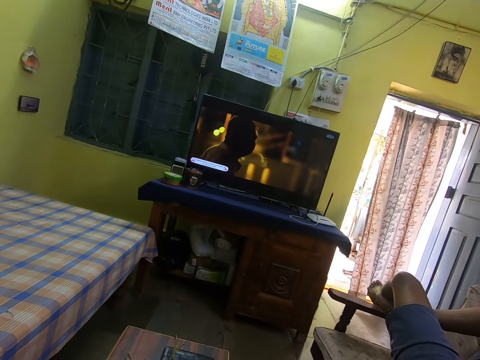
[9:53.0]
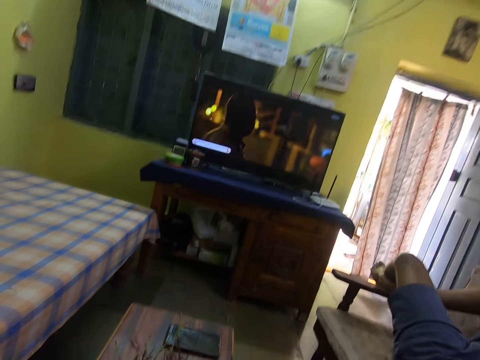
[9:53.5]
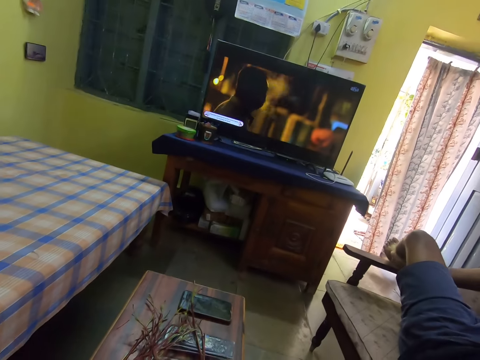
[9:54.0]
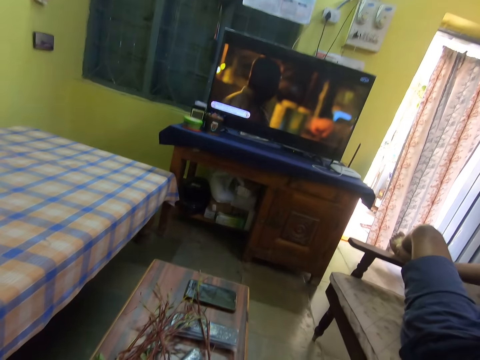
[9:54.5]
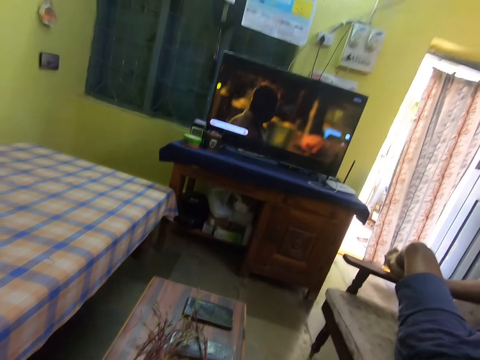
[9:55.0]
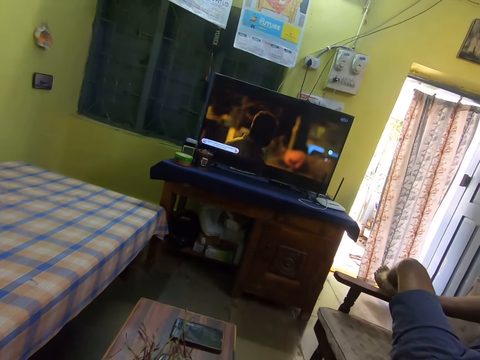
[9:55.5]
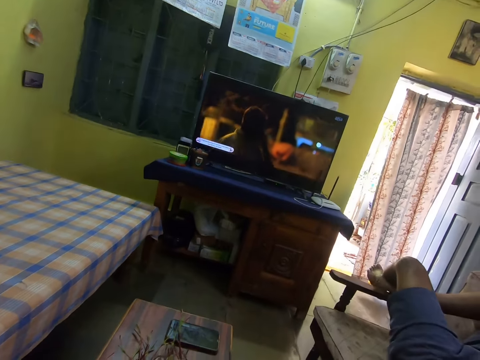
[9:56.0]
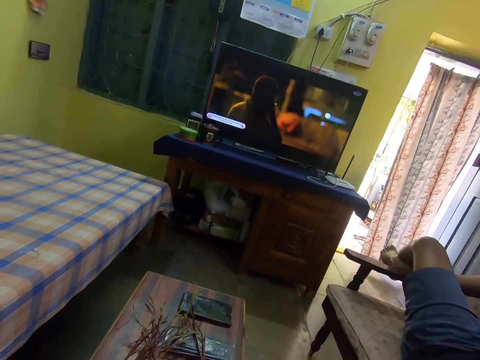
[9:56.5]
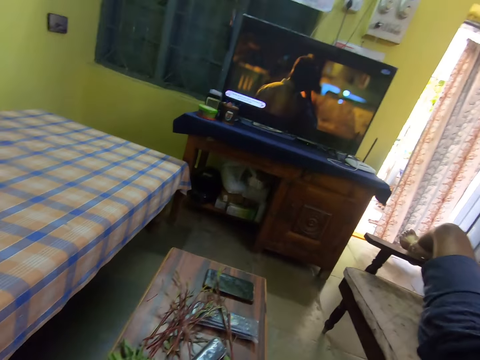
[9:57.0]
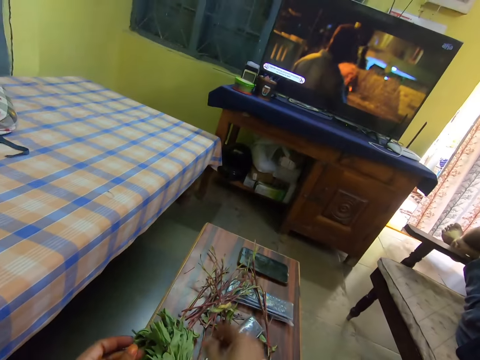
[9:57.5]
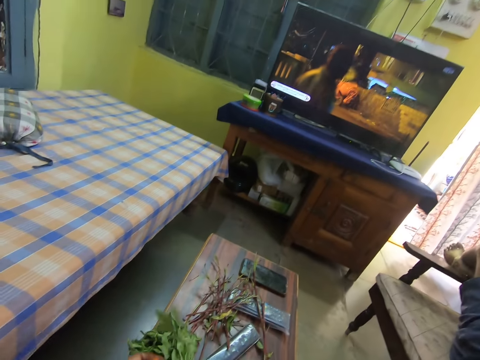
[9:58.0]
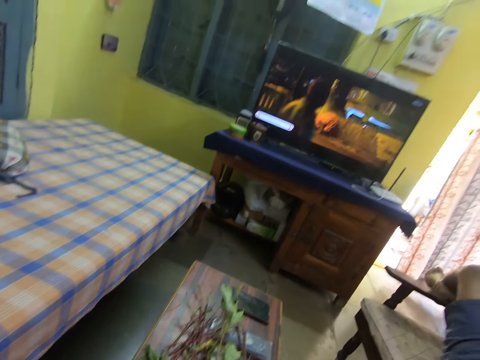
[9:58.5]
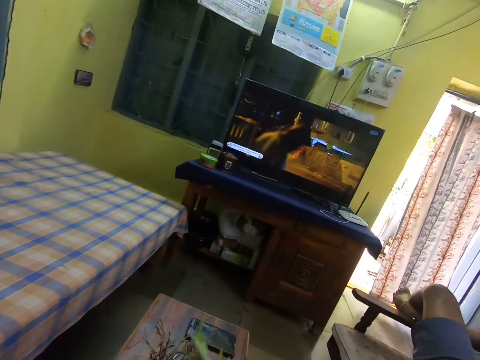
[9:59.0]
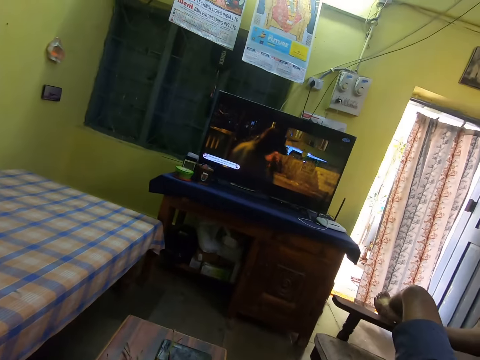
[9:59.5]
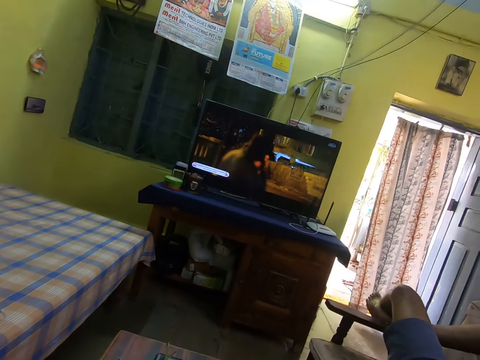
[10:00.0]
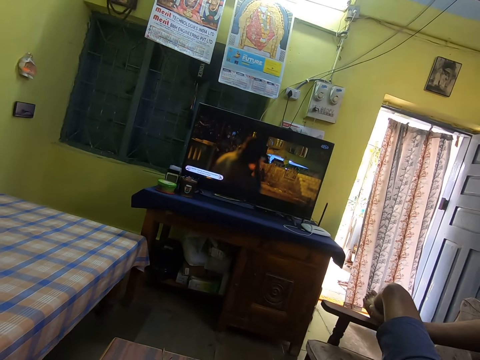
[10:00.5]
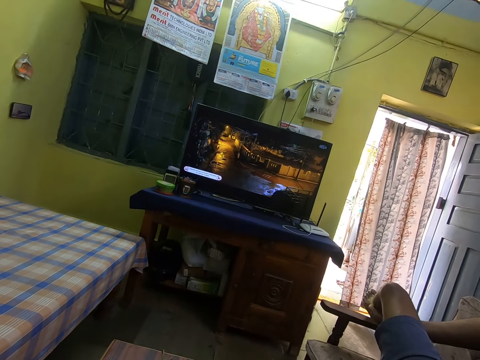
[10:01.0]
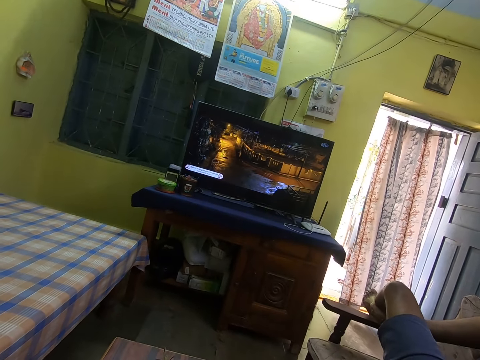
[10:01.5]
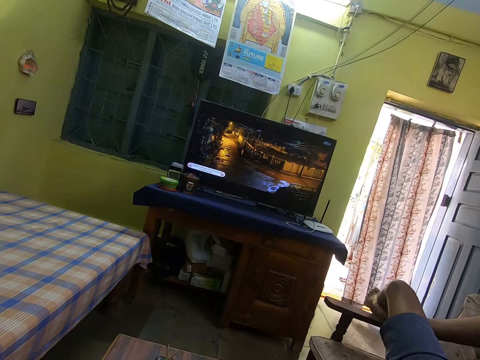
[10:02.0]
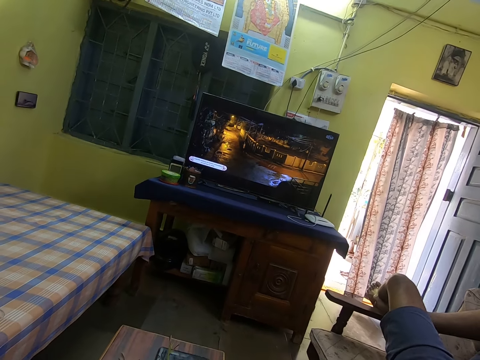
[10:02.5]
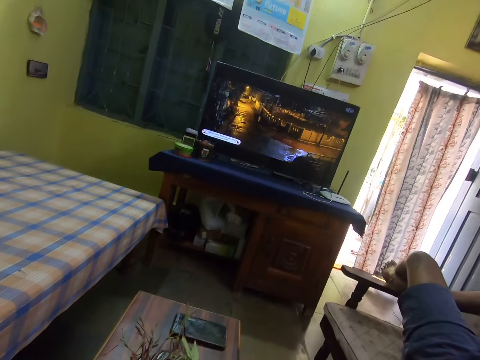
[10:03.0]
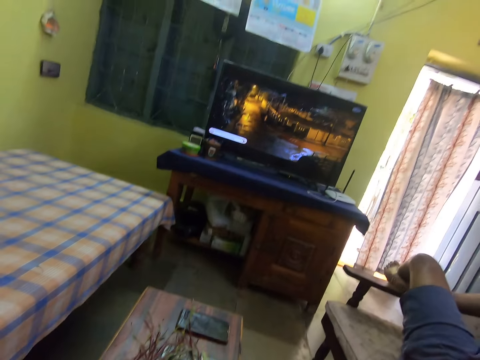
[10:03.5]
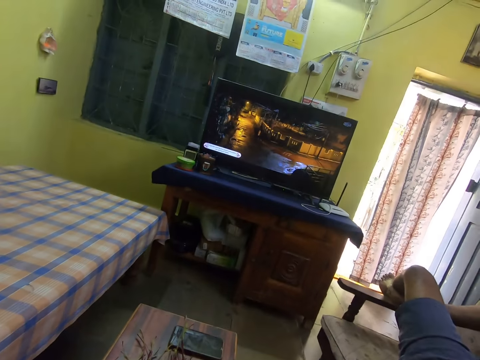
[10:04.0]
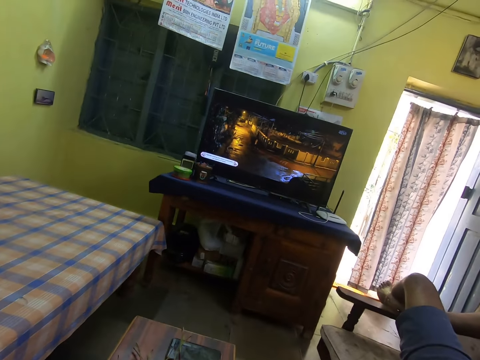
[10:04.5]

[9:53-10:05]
The camera wearer throws the dry leaves on the table. They place the beet green stem on the table. They hold the vegetable with the right hand. They pick beet green leaves. They watch TV in the room.

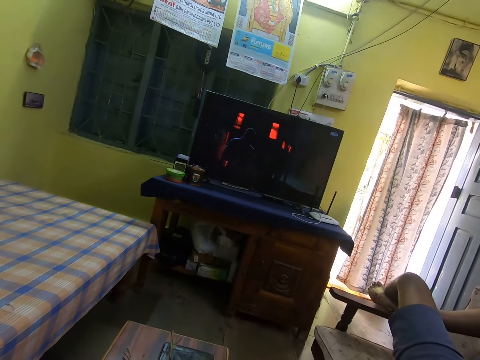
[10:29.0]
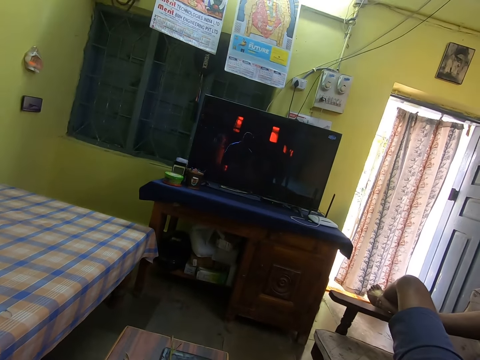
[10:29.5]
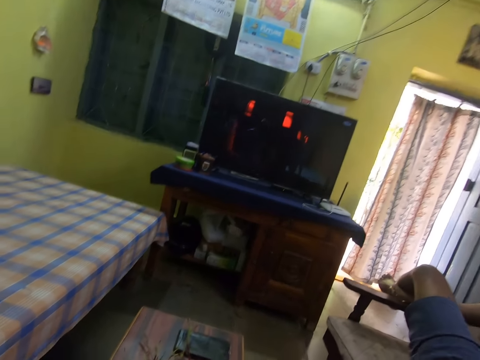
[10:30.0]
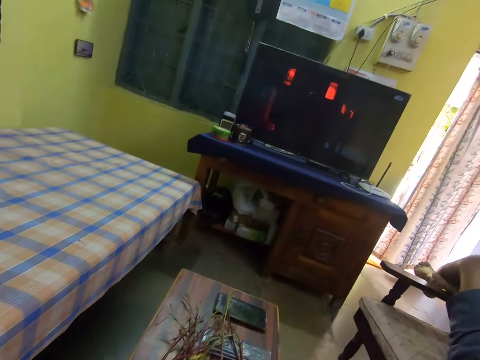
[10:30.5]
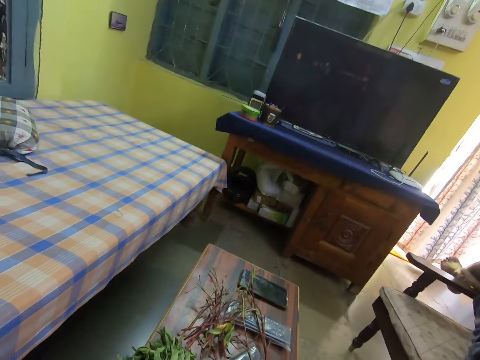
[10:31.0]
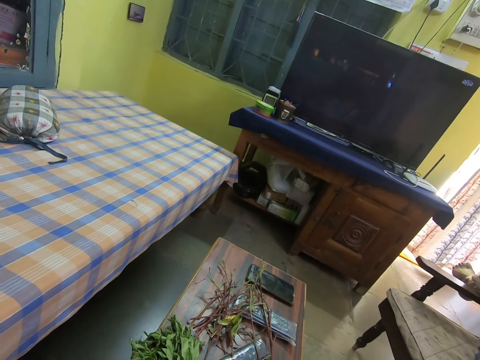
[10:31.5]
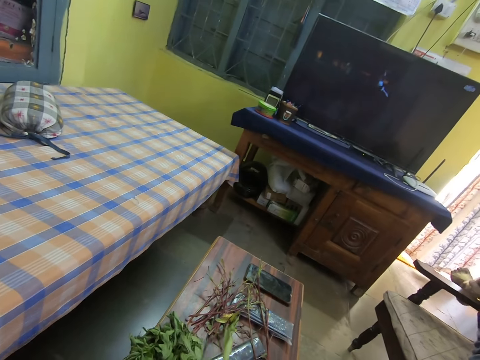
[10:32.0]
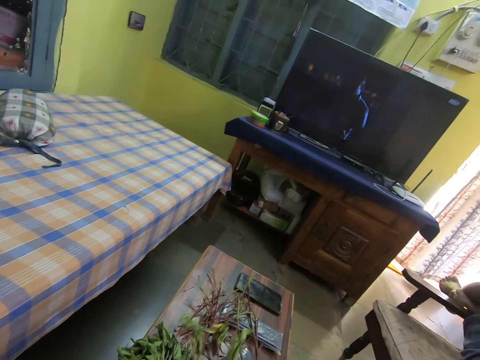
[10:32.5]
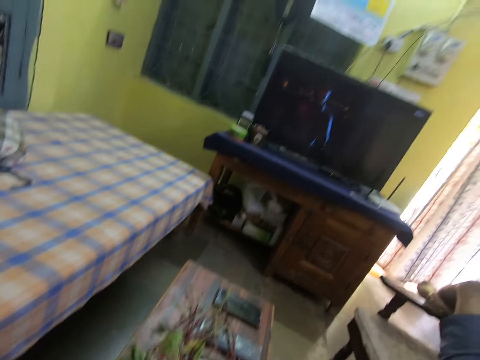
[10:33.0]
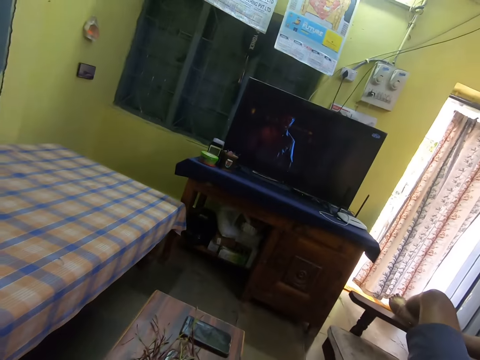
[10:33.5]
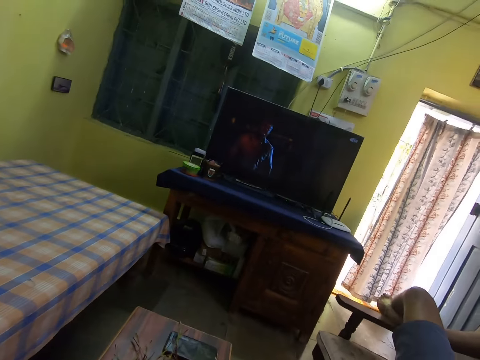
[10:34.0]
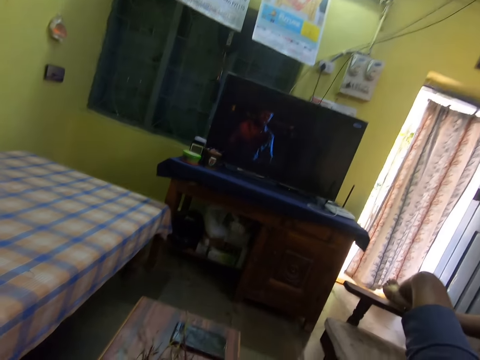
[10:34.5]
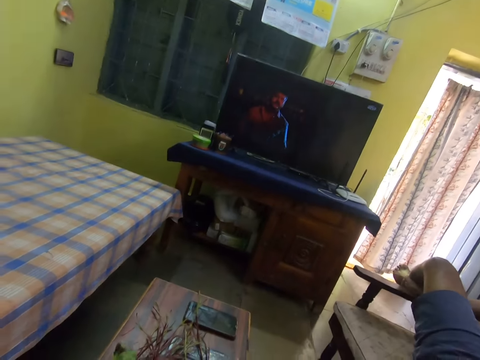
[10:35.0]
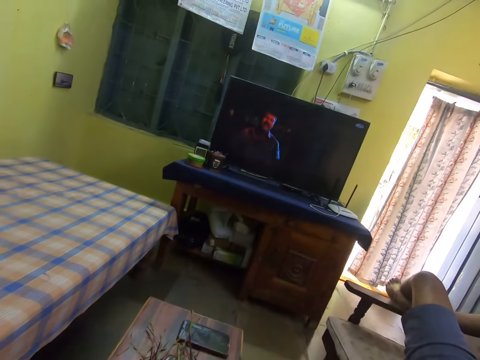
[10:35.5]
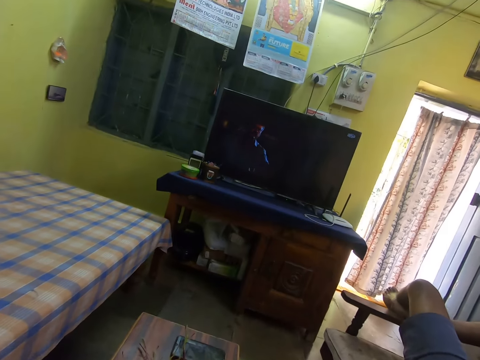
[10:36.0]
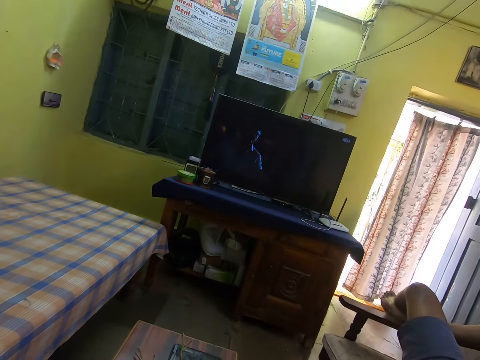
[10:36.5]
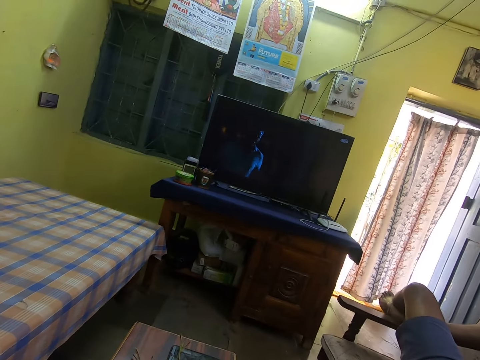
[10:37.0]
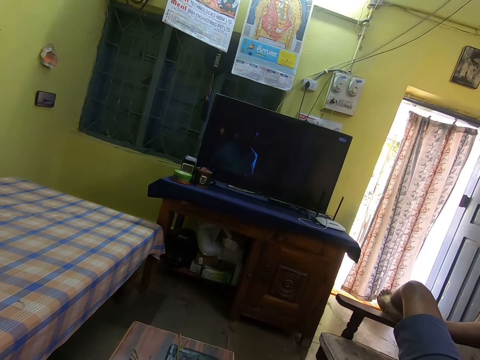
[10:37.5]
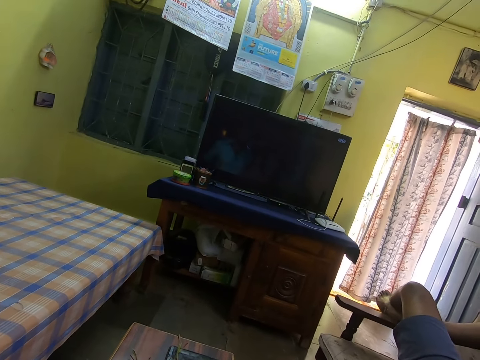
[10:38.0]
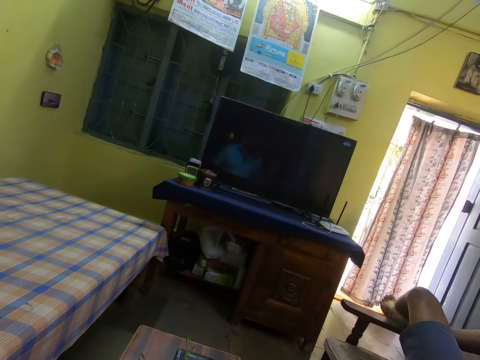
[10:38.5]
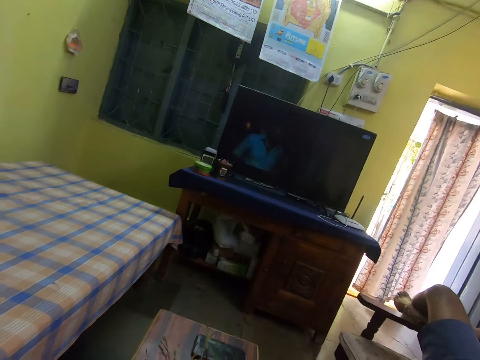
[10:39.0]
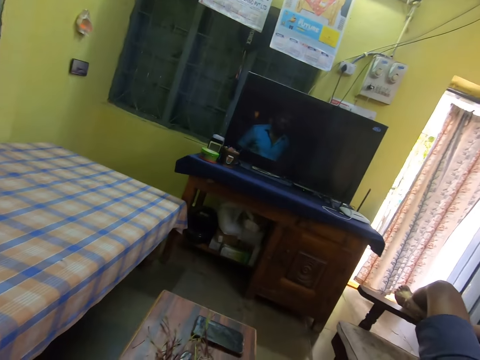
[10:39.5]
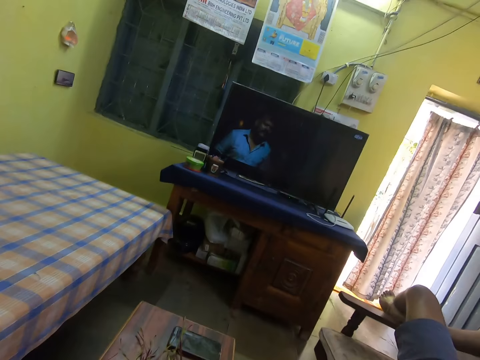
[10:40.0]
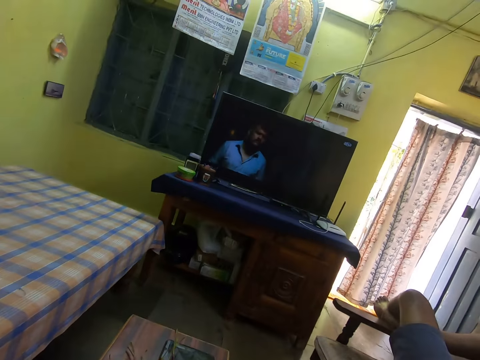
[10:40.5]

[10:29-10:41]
The camera wearer throws the vegetable stalk on the table. They place the beet green stem on the table. They pick beet green leaves. They watch TV in the room.

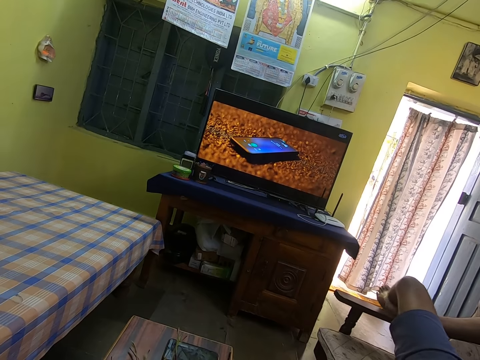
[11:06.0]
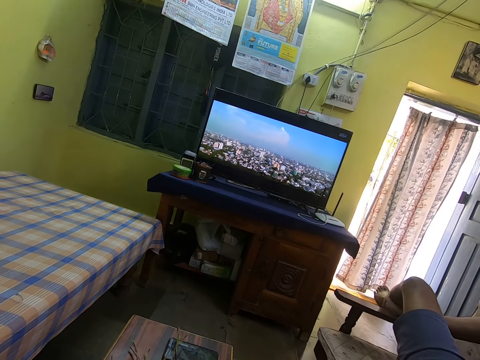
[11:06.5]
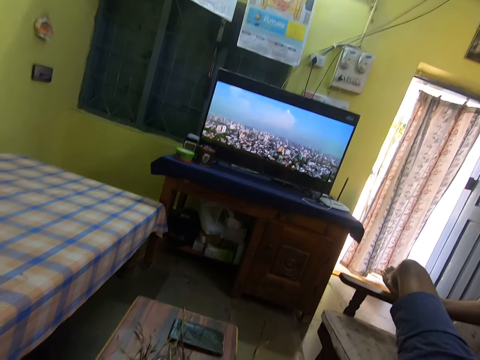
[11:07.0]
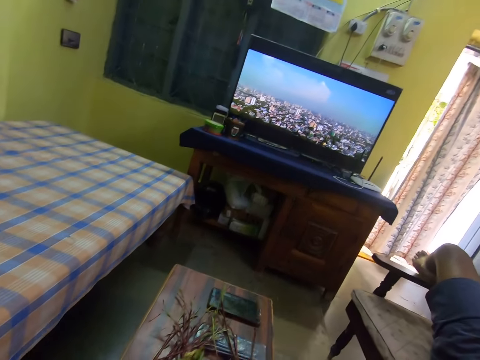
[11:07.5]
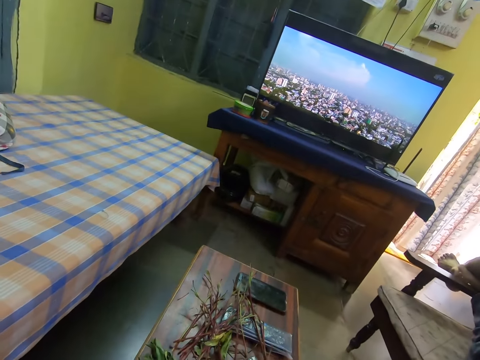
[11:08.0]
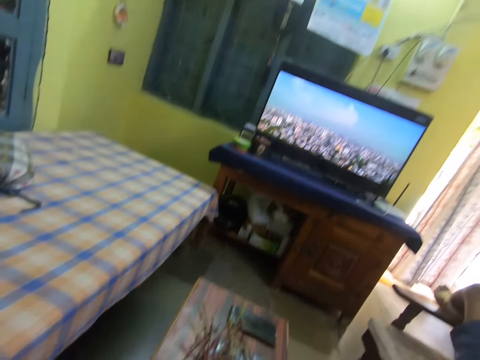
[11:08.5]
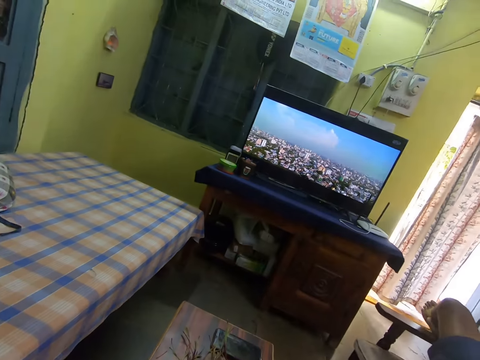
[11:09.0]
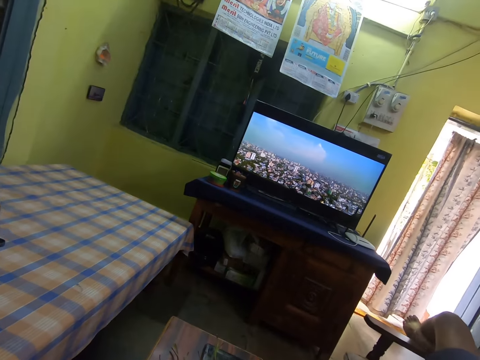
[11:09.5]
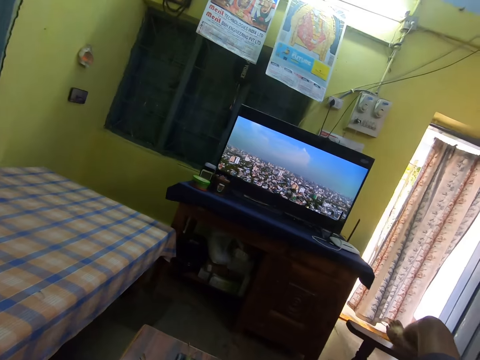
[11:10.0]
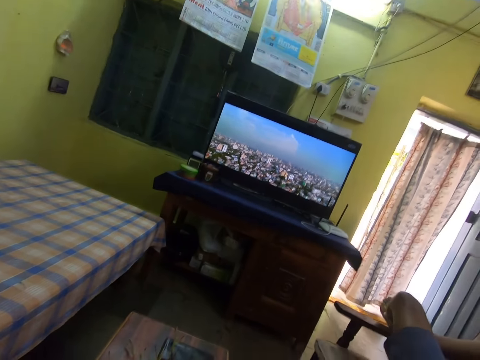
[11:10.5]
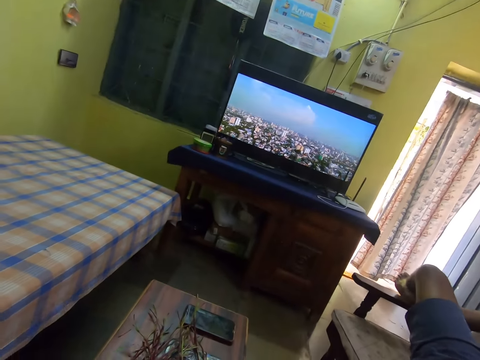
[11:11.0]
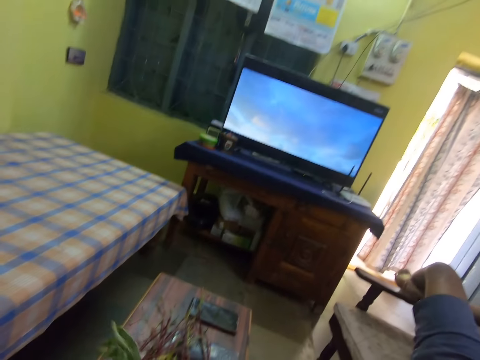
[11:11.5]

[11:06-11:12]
The camera wearer throws the vegetable stalk on the table. They place the beet green stem on the table. They watch TV in the room. They pick the vegetable.
